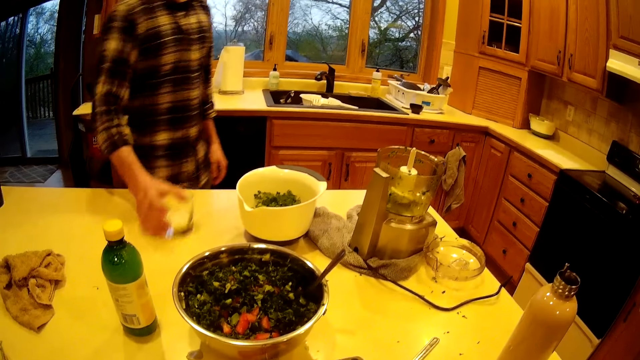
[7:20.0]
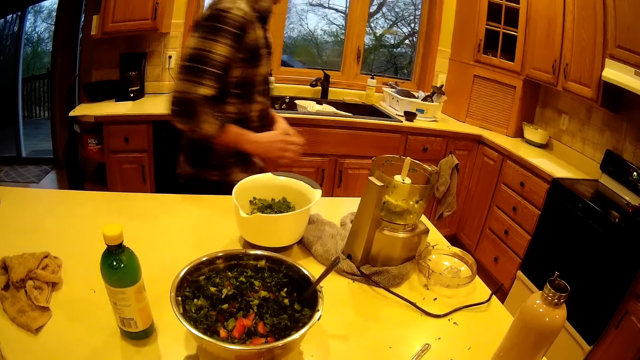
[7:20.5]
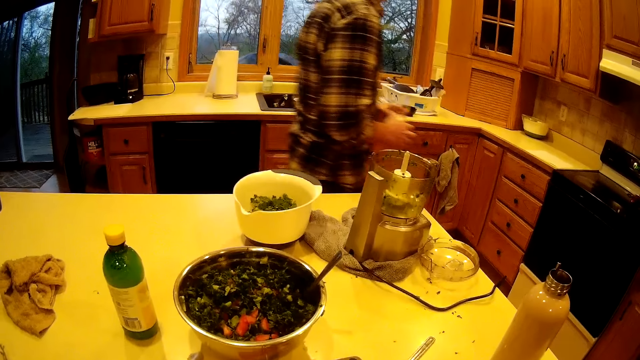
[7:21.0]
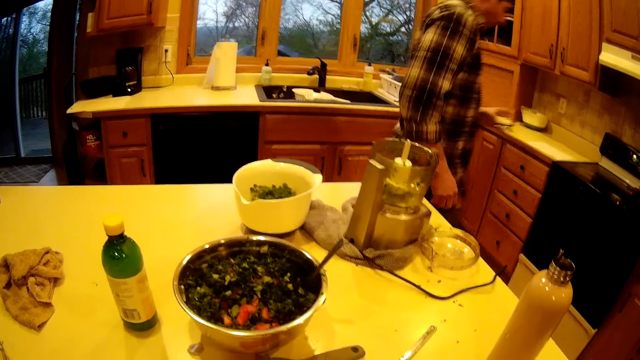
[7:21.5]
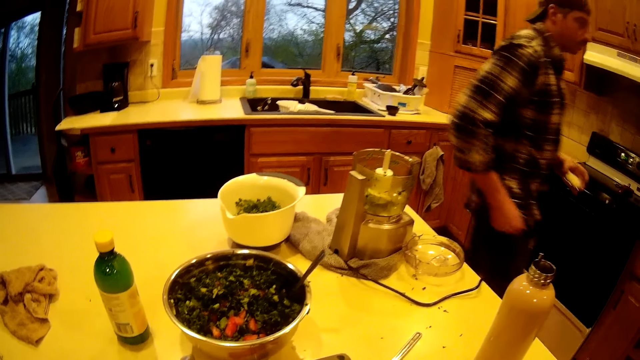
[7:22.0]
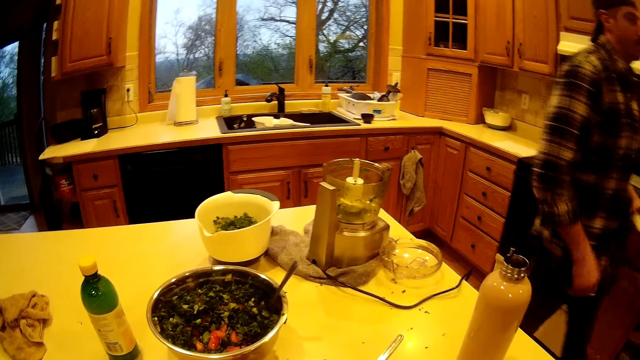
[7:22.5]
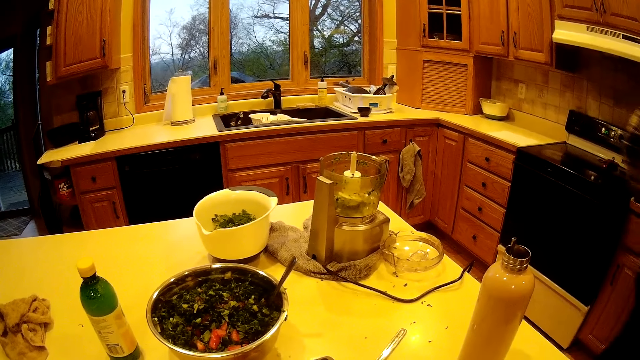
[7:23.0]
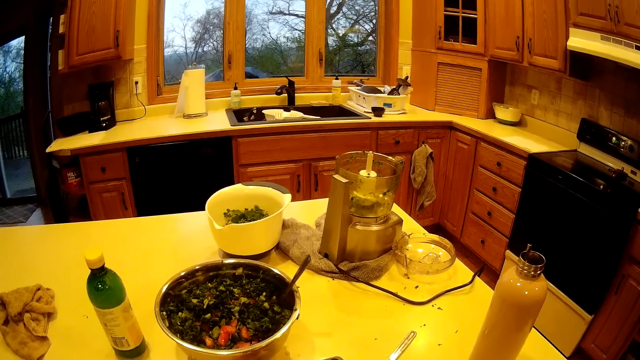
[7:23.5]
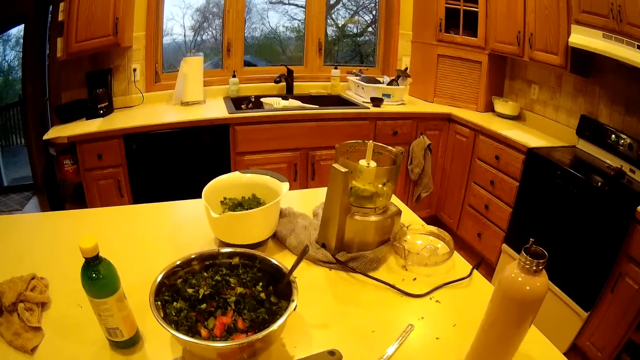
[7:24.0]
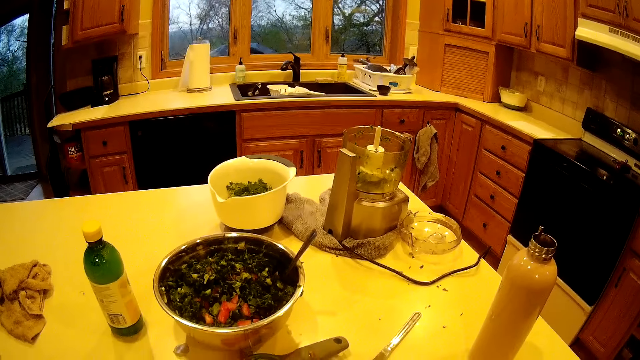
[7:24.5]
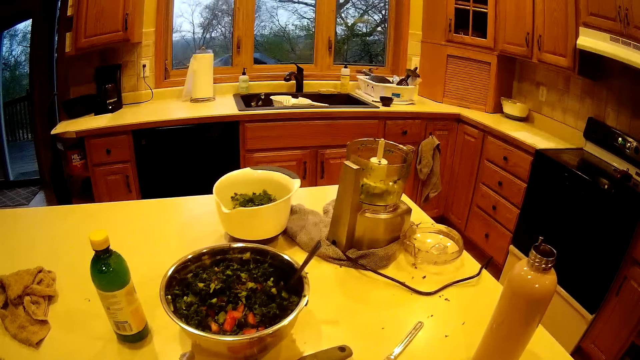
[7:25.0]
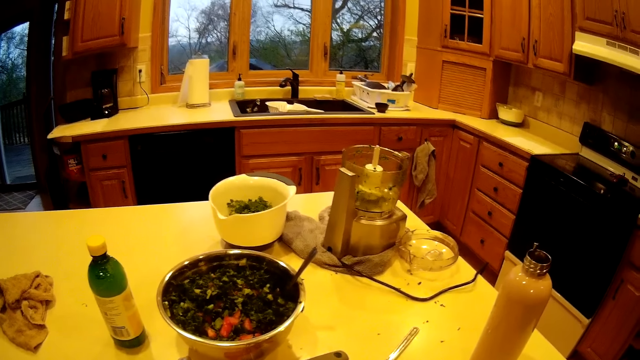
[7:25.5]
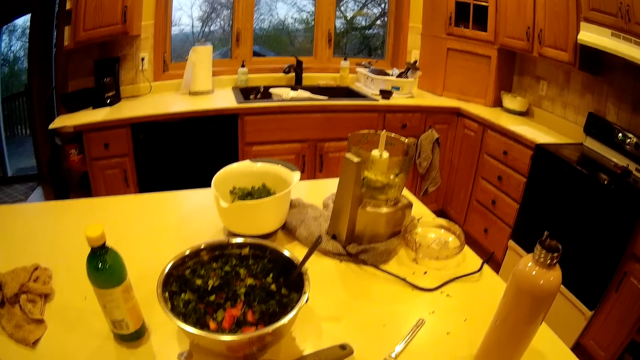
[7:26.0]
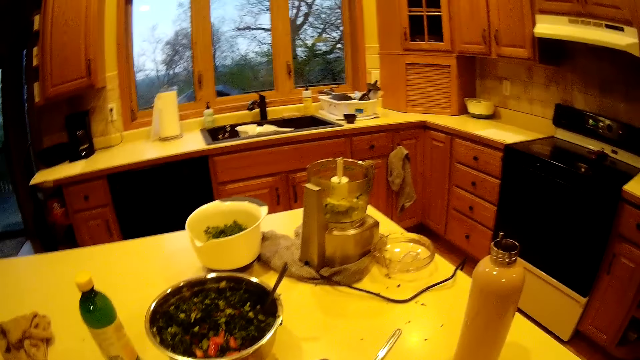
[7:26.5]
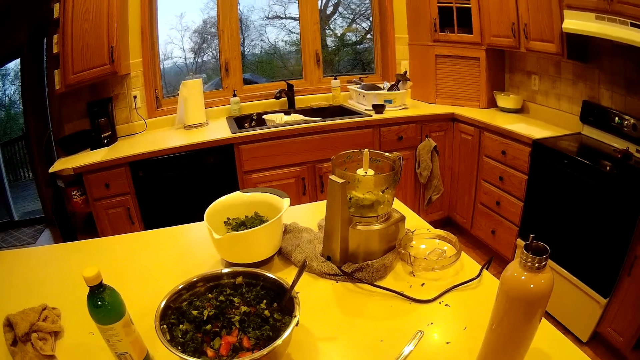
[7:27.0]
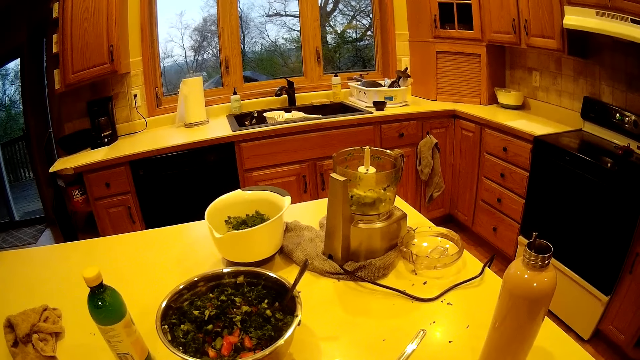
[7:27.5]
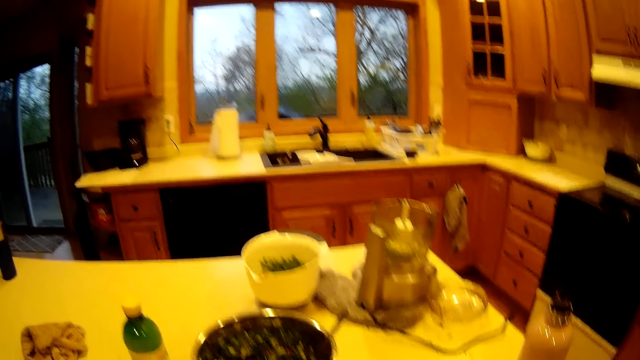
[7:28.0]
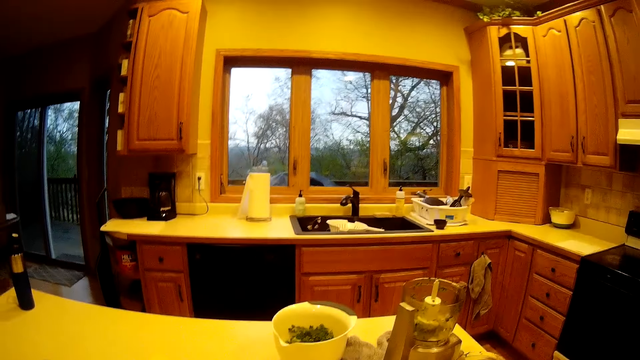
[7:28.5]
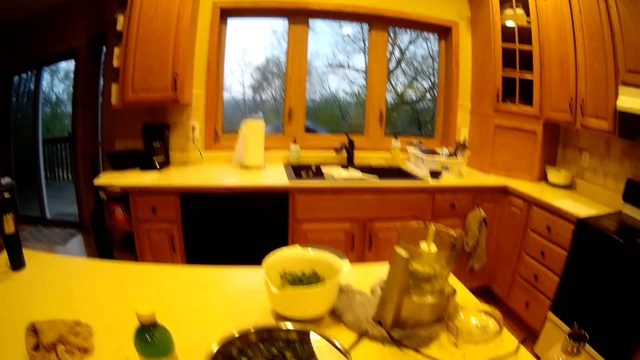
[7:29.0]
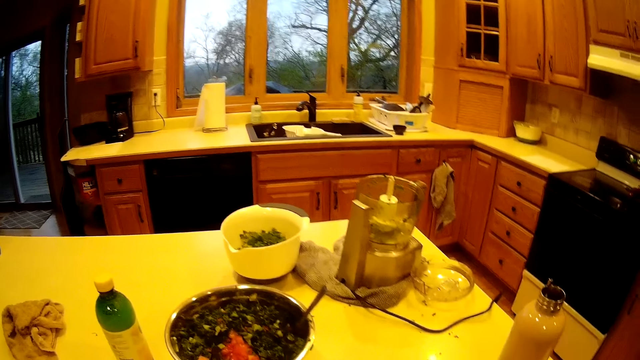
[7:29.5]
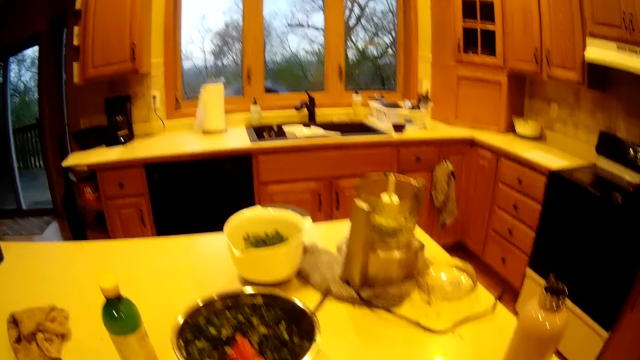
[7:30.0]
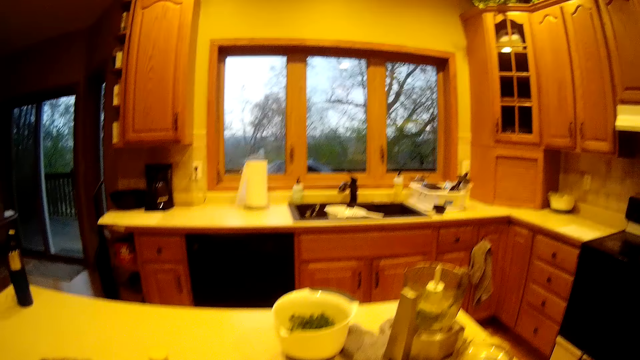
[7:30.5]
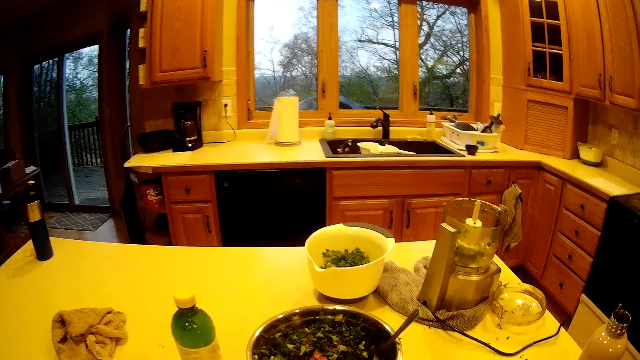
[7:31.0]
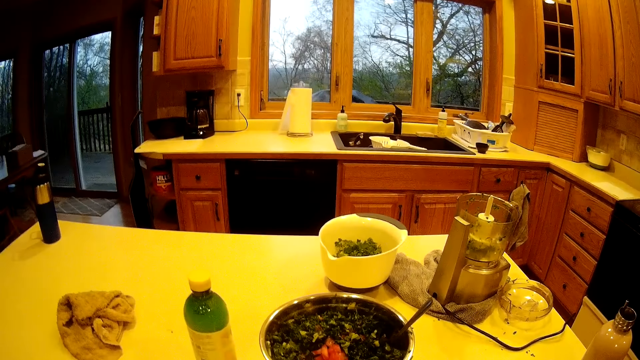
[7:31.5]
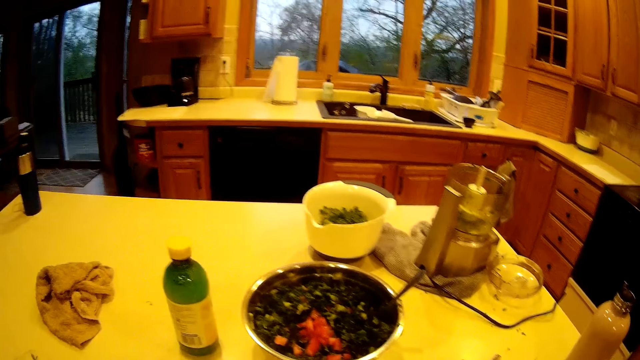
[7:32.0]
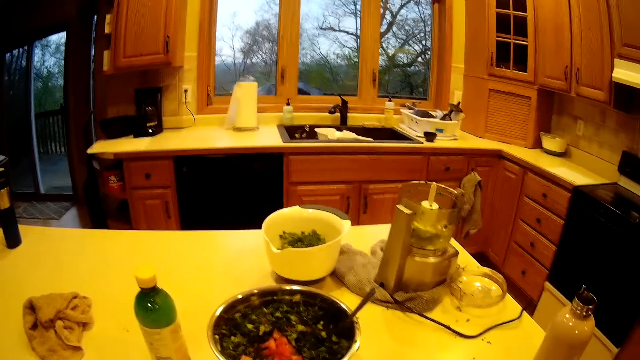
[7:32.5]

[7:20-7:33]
The man removes the glass cup on the counter with his right hand. The man walks in the room. The man passes the glass cup from his right hand to his left hand. The man touches the kitchen countertop with the glass cup in his left hand. The camera wearer prepares the vegetable.

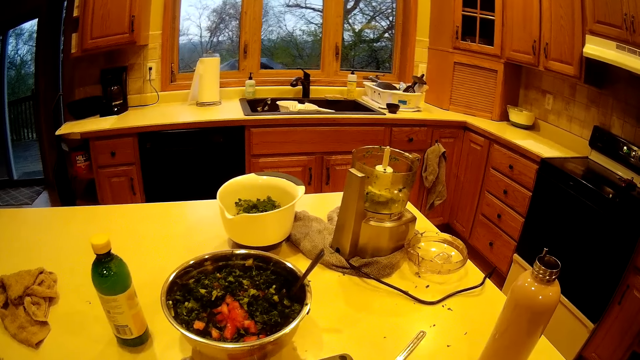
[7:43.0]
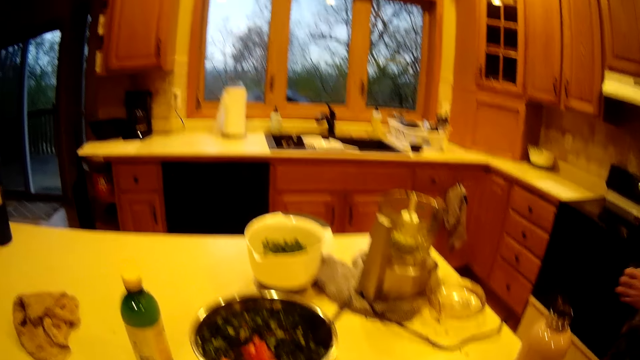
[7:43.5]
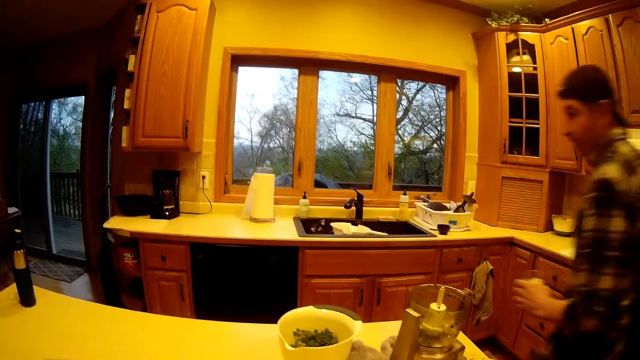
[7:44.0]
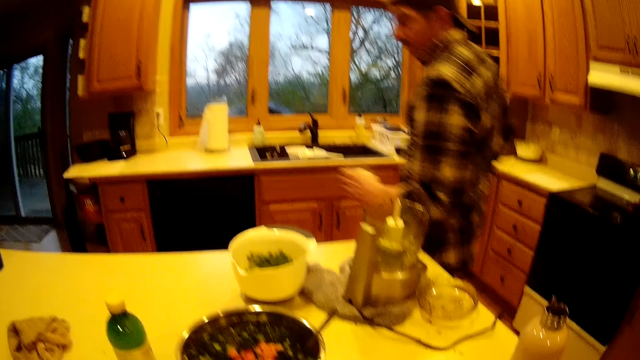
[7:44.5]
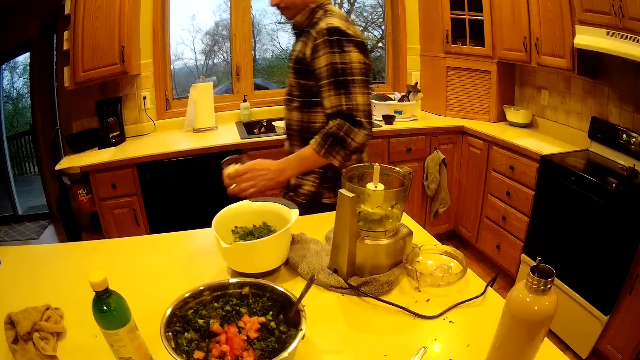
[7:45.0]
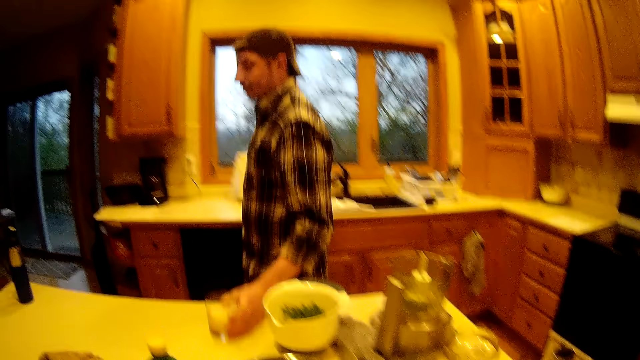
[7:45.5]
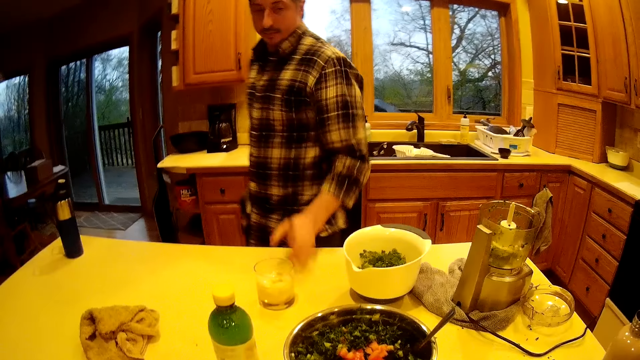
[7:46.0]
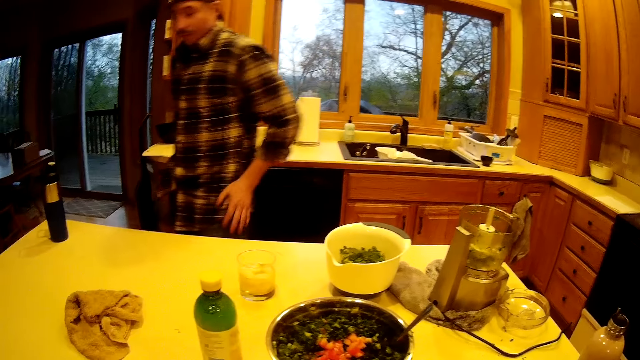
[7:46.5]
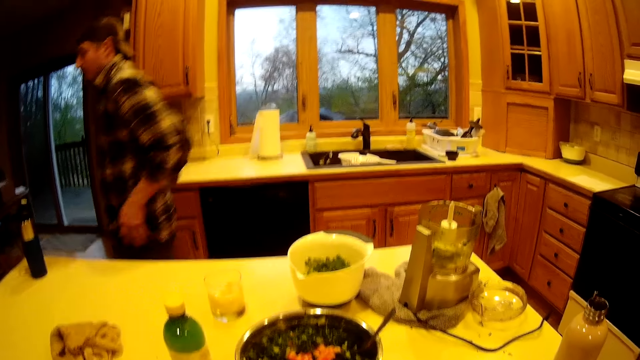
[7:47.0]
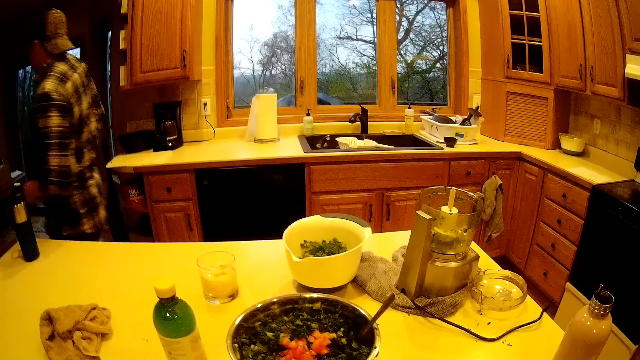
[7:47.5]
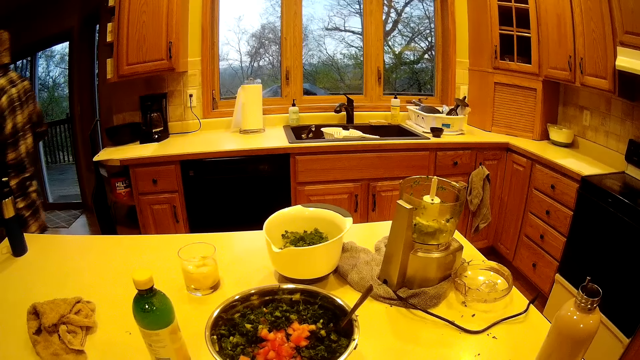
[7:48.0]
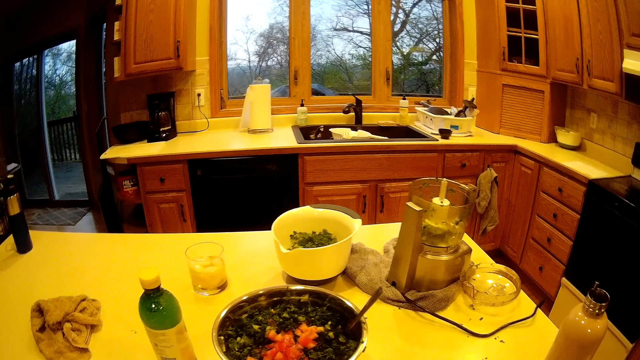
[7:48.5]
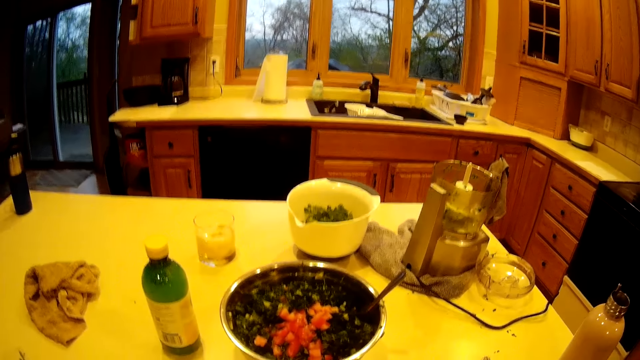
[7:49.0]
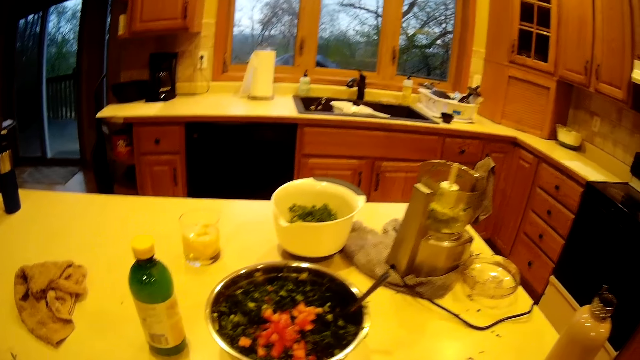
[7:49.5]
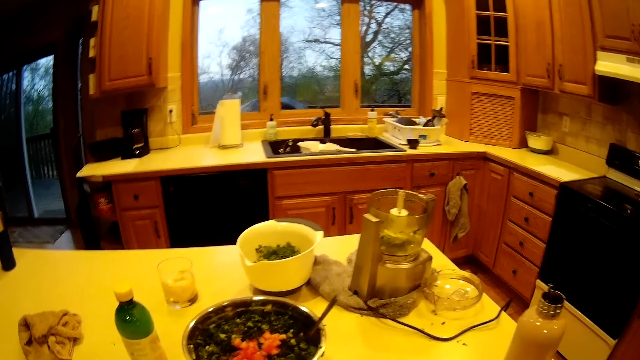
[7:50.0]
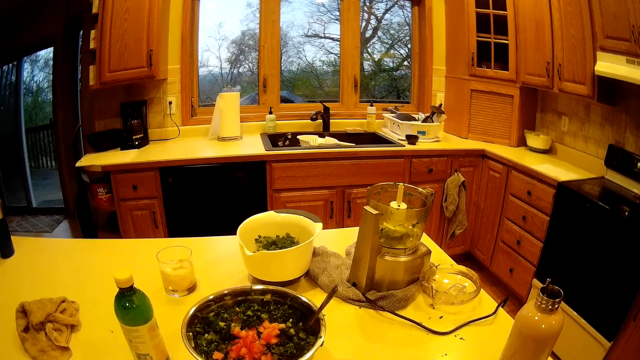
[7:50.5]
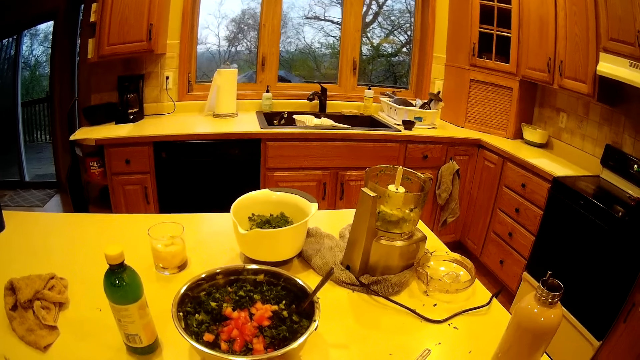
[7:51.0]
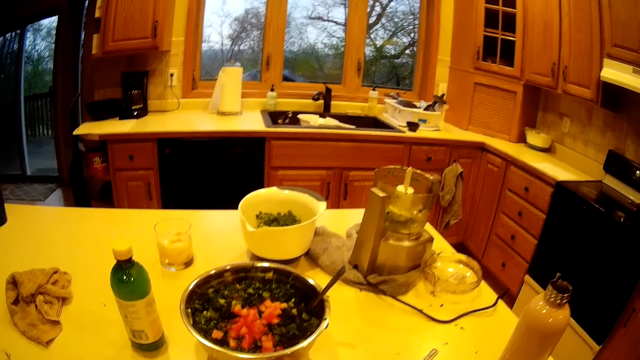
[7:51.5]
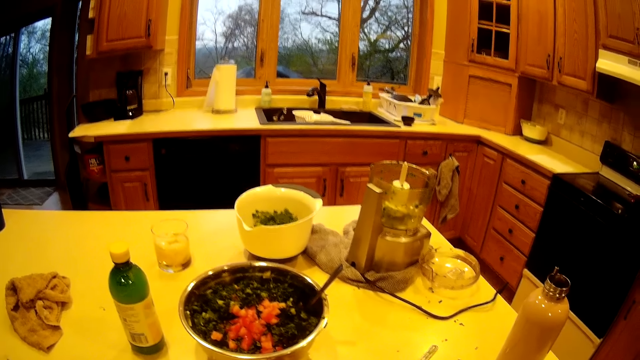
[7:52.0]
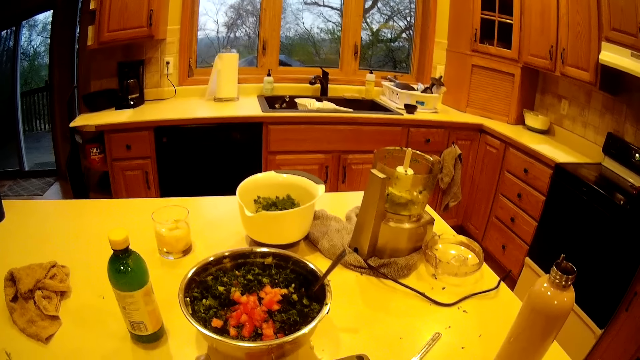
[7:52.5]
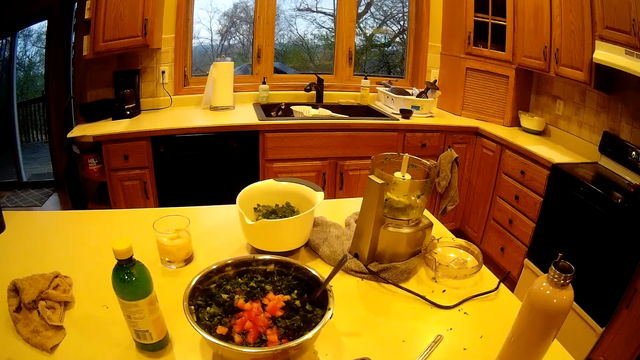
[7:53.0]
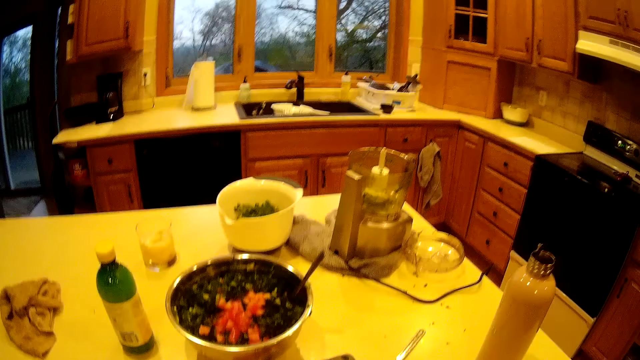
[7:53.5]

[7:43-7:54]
The man walks in the room. The man drops the glass cup in his left hand on the counter. The man walks in the room. The man touches his side with his left hand.
